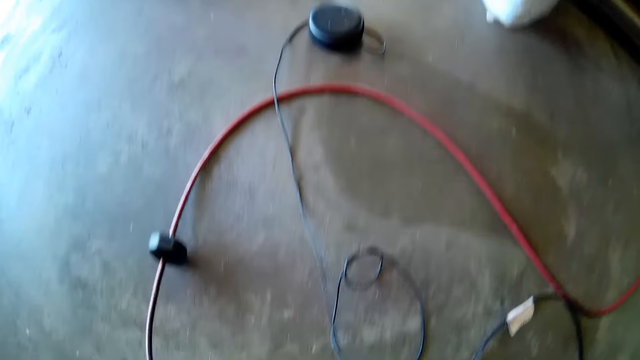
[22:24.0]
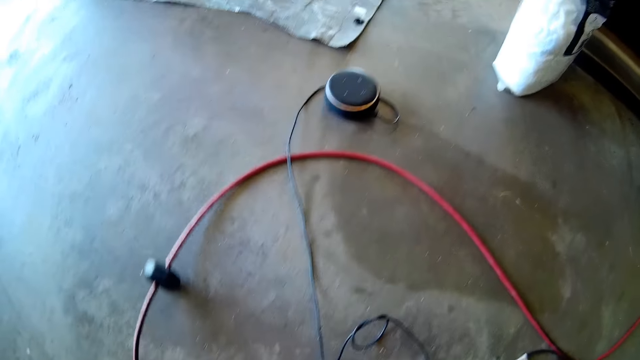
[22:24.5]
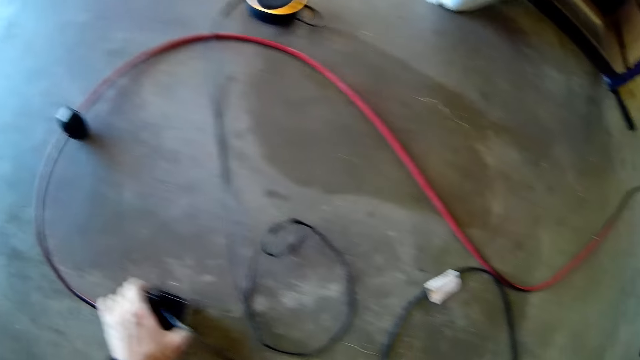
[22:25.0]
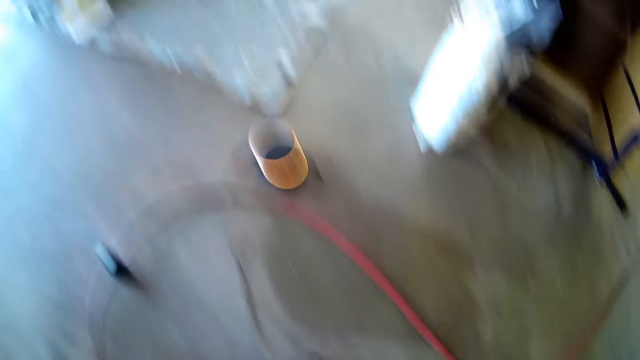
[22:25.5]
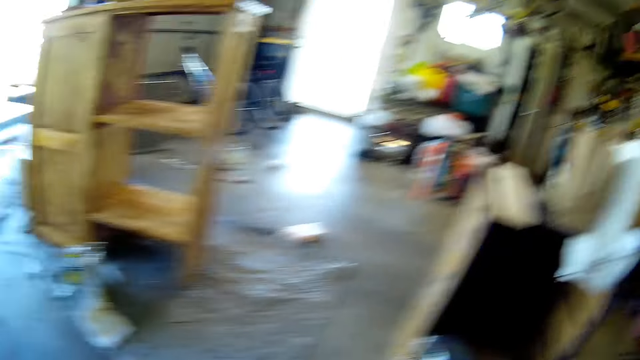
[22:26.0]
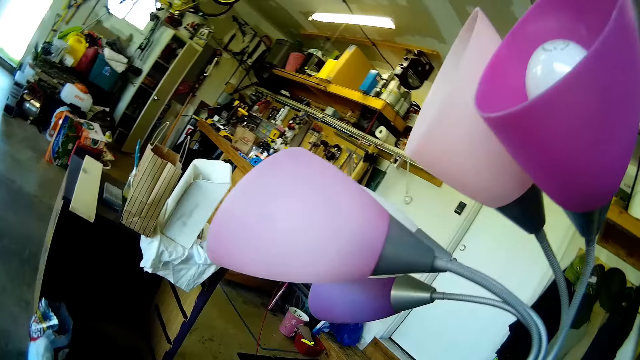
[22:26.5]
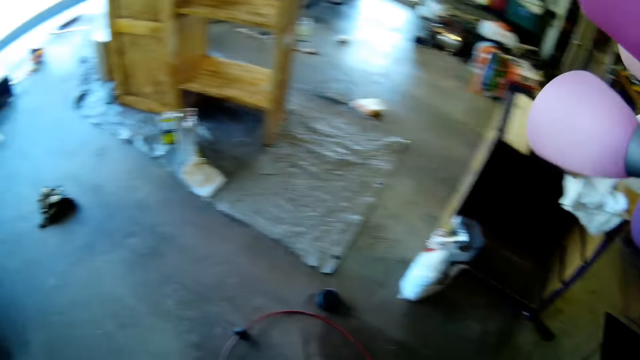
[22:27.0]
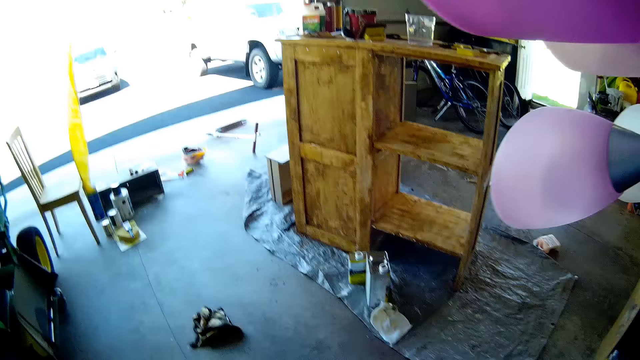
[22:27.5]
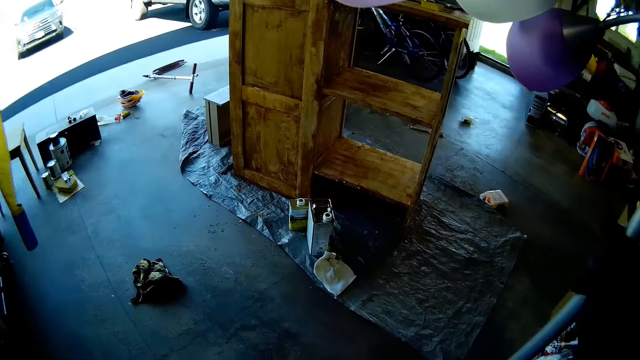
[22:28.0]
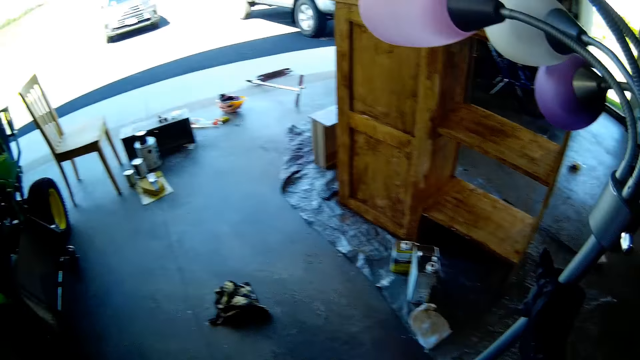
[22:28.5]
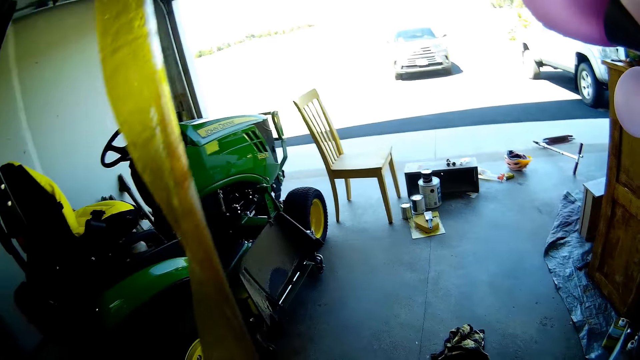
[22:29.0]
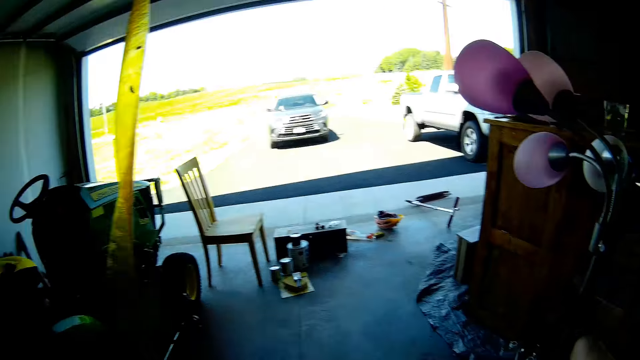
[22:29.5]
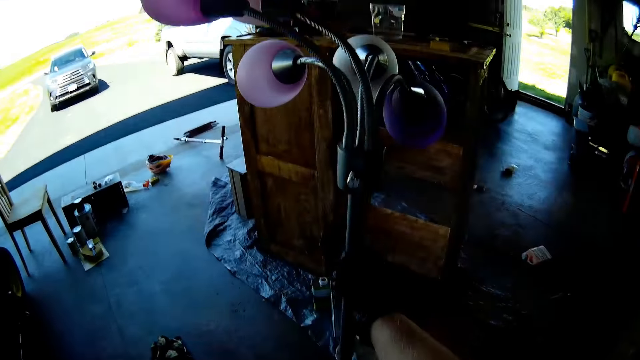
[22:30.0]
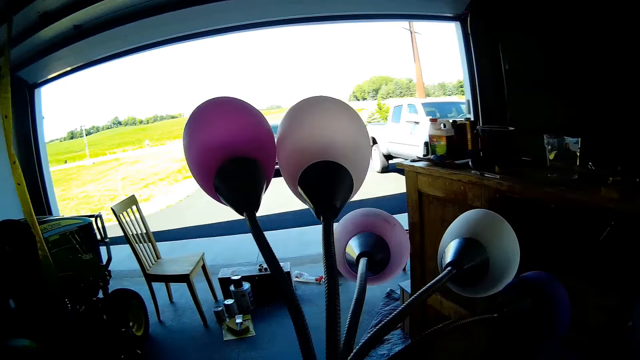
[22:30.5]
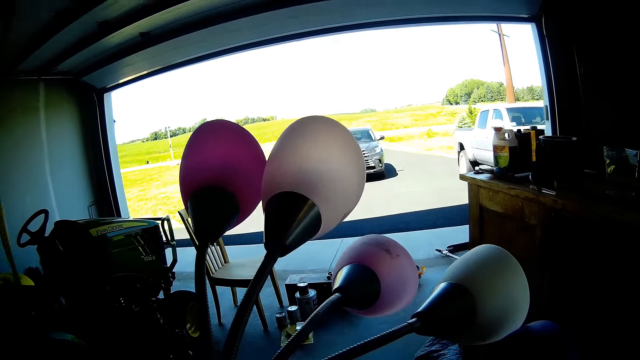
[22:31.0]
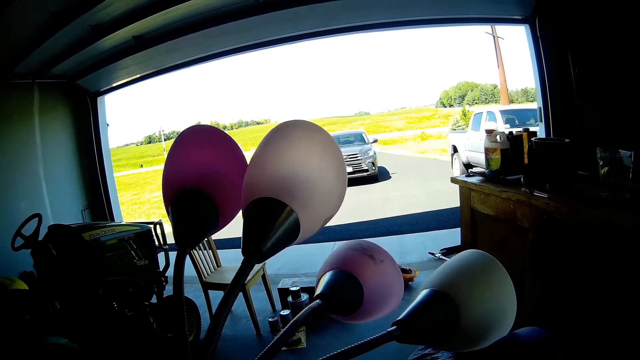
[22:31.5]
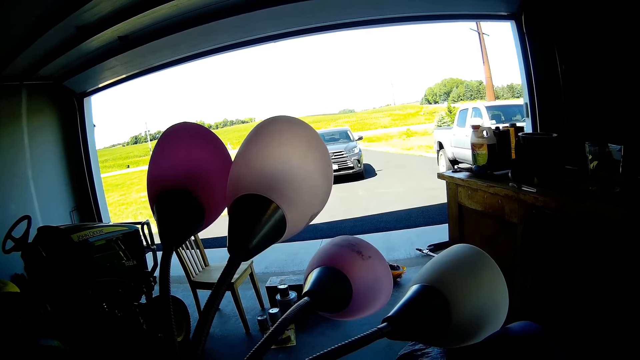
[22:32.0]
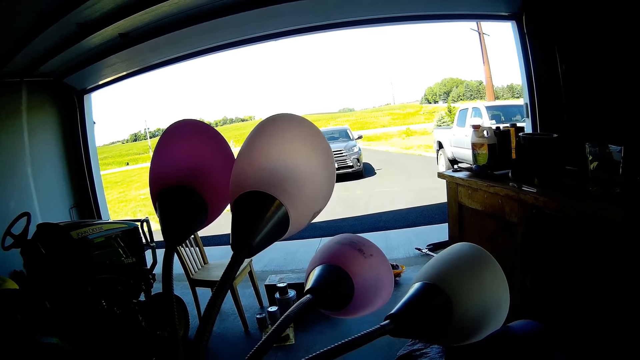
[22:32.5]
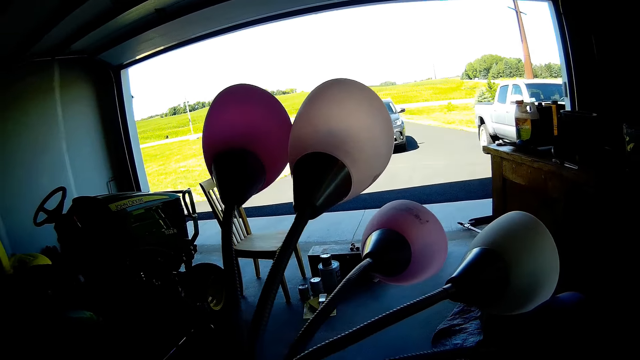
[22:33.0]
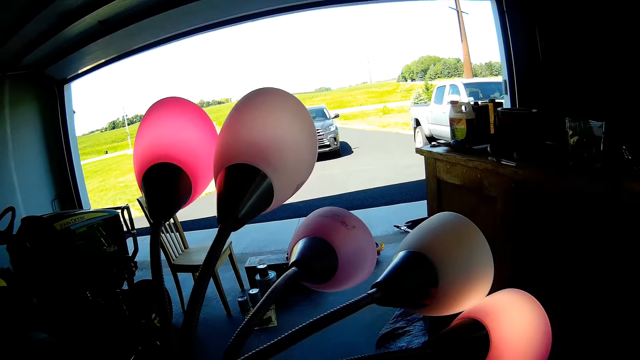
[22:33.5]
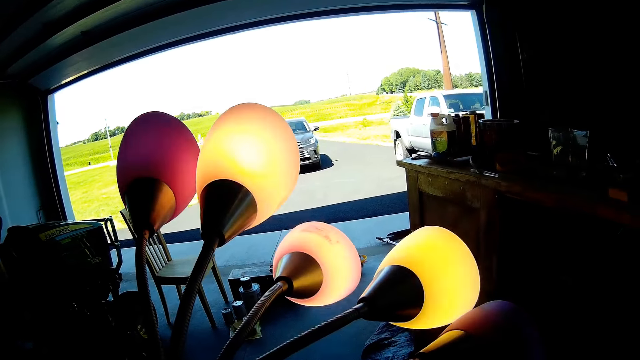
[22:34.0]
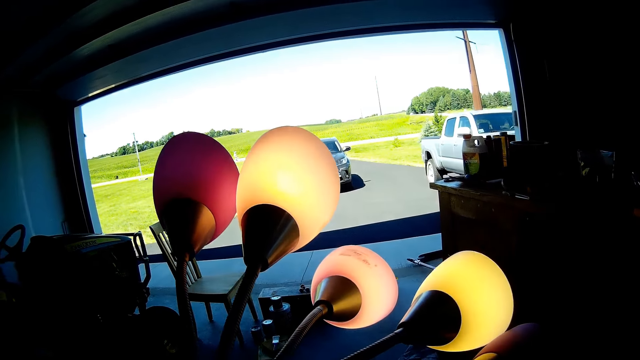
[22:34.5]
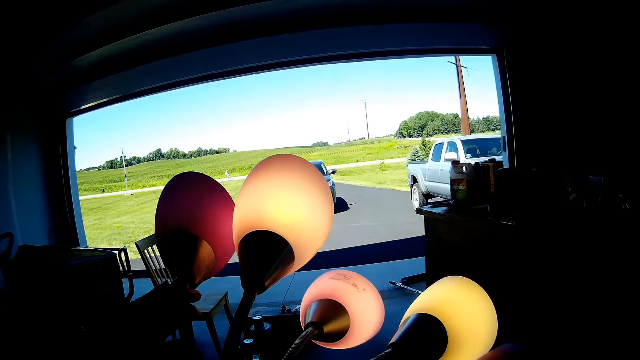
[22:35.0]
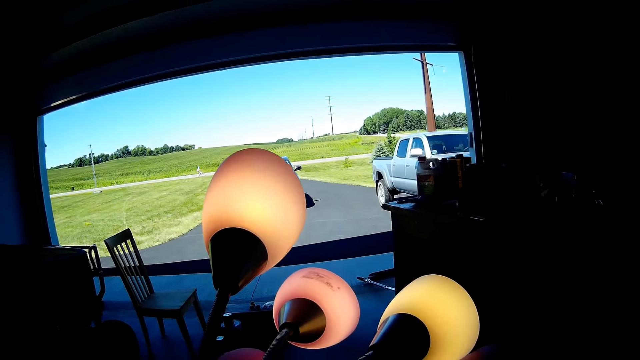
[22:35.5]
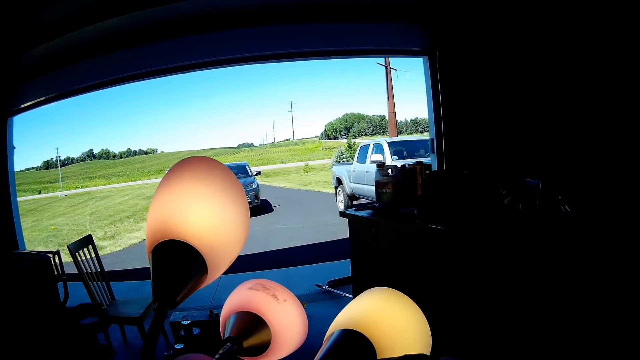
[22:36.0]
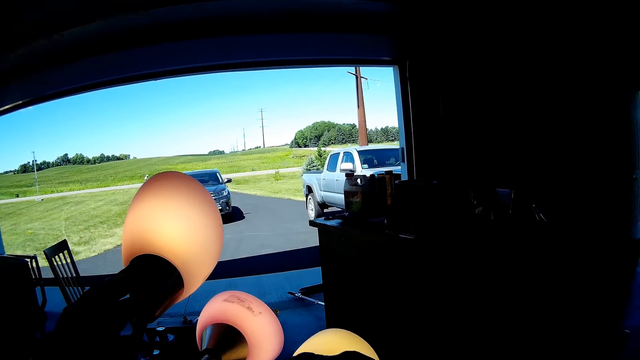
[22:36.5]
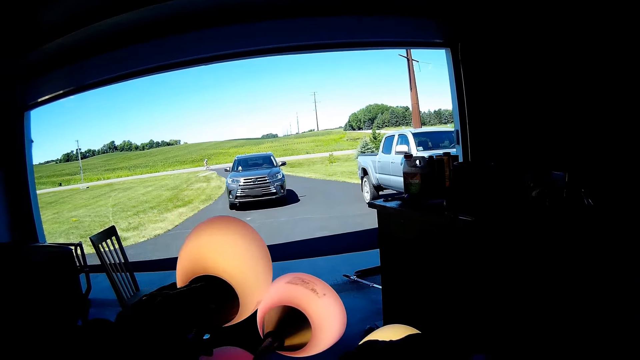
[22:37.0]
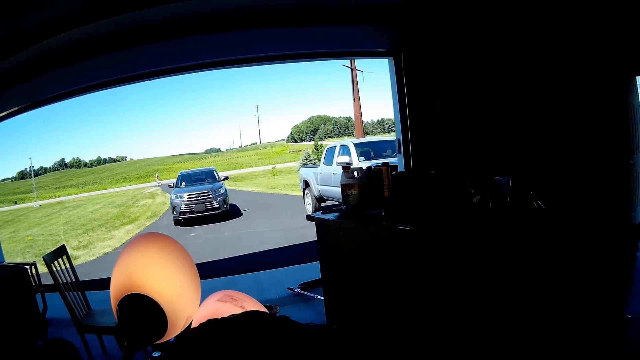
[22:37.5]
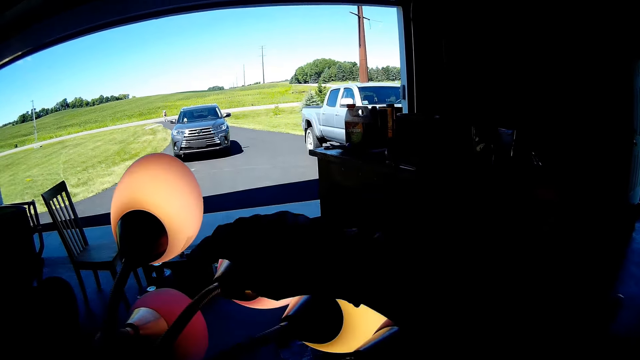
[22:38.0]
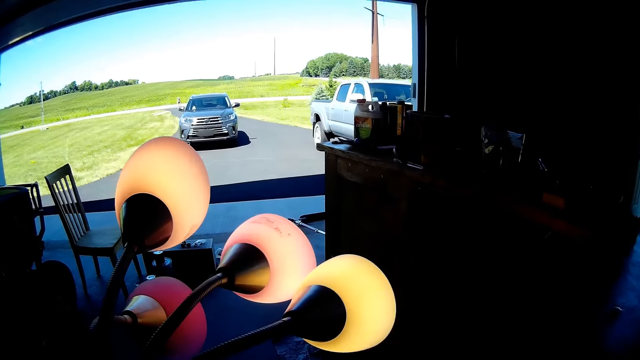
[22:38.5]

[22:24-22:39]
The camera wearer moves the light lamp stand on the floor. They light the bulb. They adjust the bulbs. They move the bulbs.

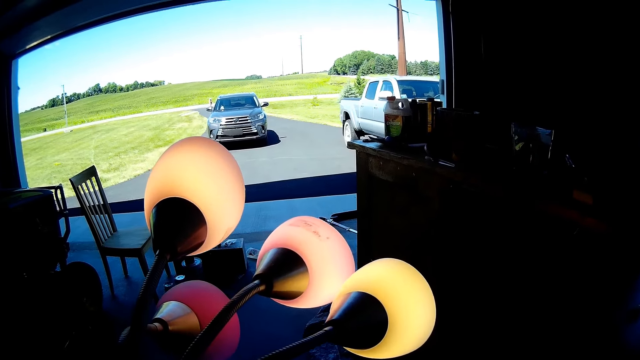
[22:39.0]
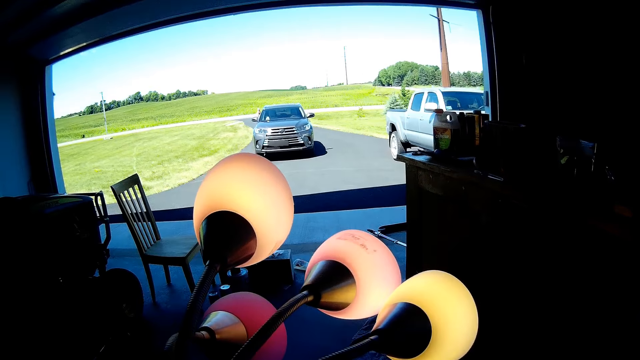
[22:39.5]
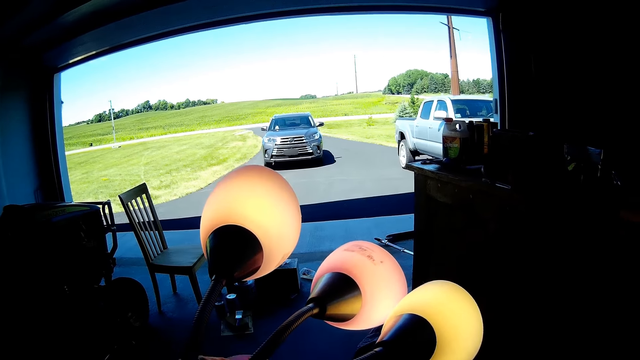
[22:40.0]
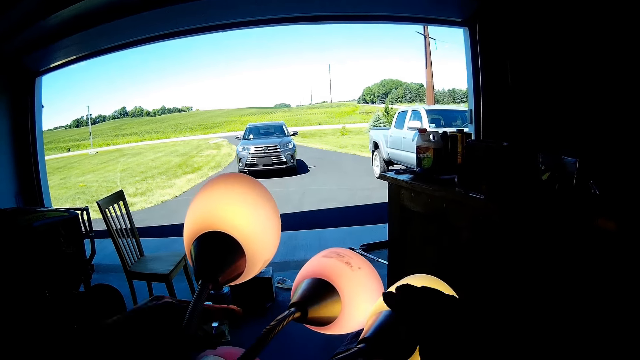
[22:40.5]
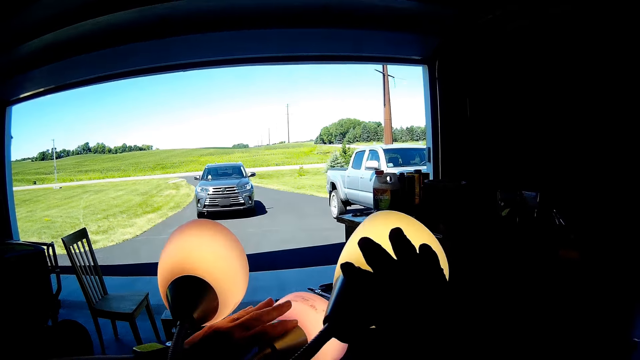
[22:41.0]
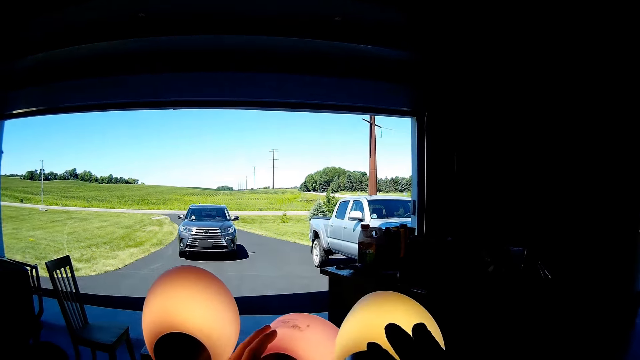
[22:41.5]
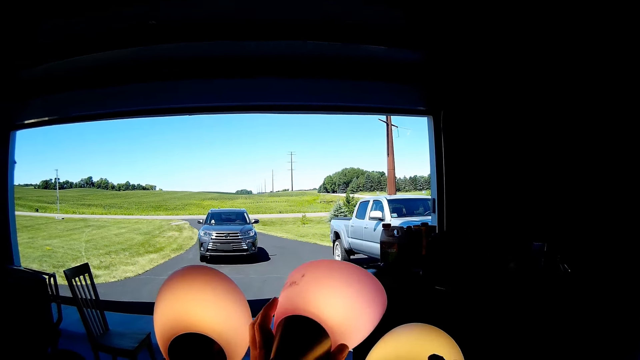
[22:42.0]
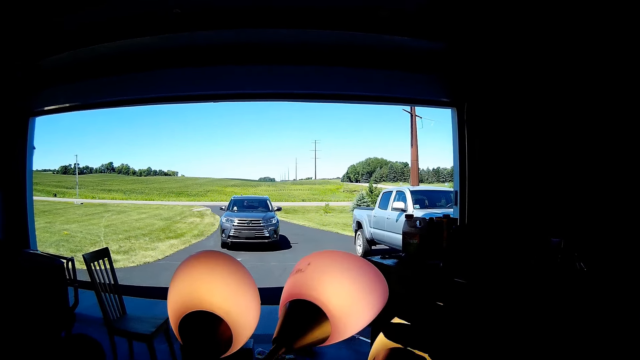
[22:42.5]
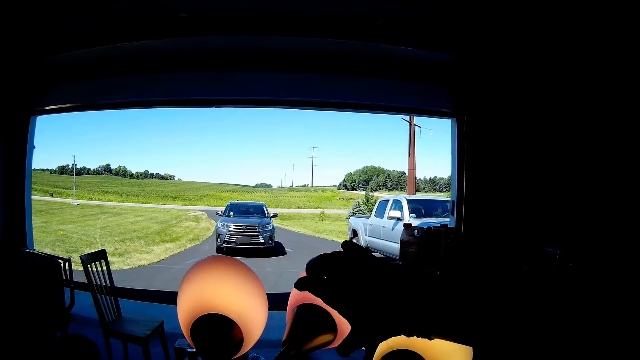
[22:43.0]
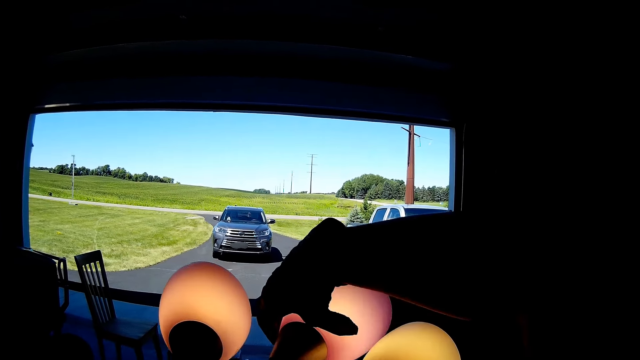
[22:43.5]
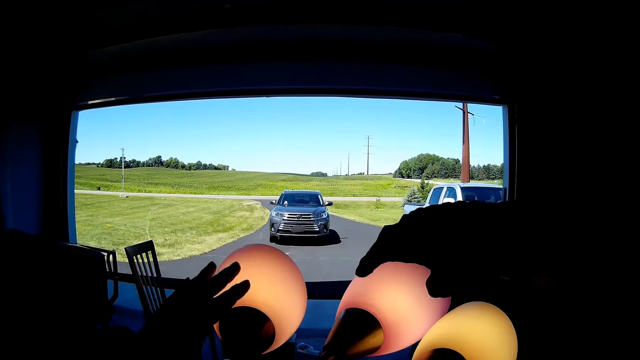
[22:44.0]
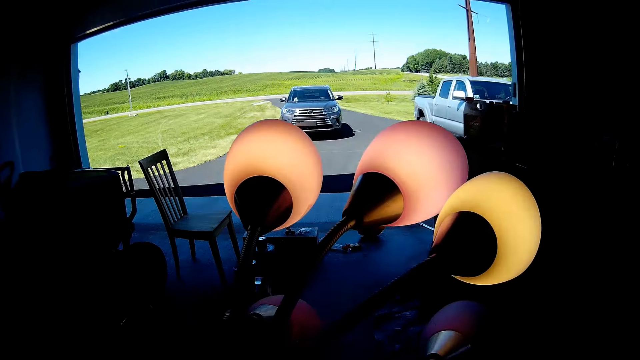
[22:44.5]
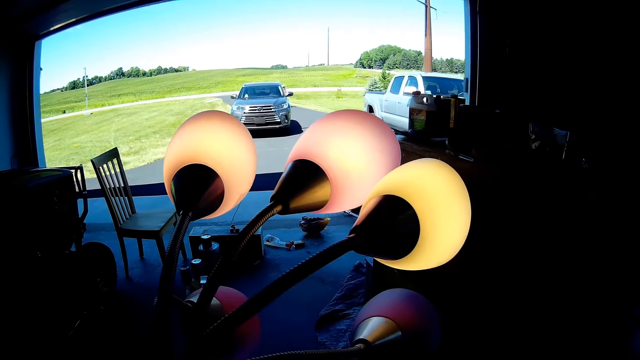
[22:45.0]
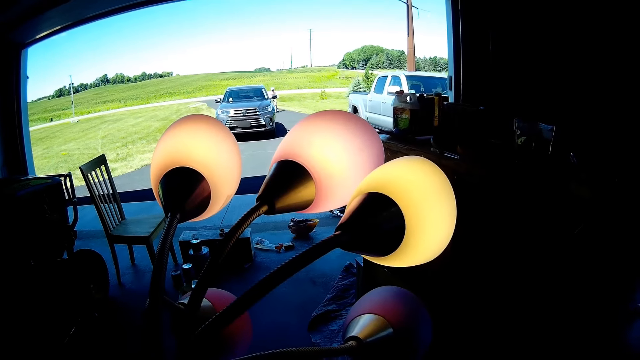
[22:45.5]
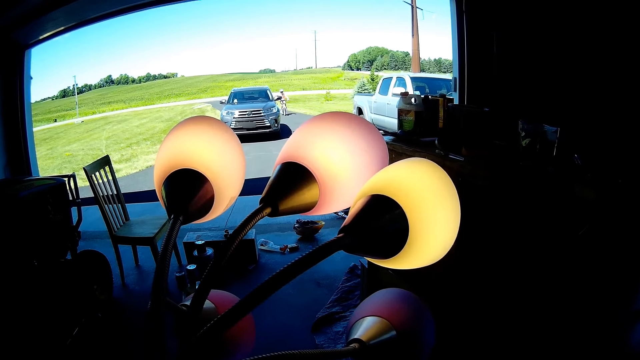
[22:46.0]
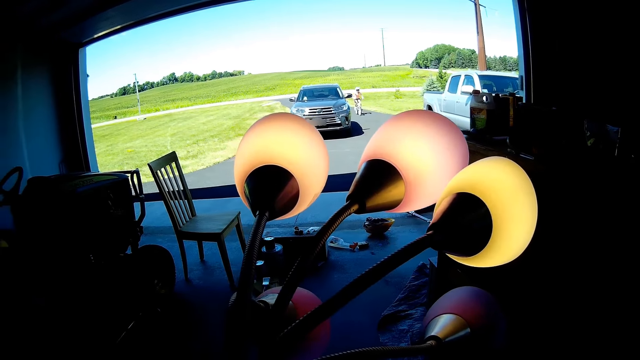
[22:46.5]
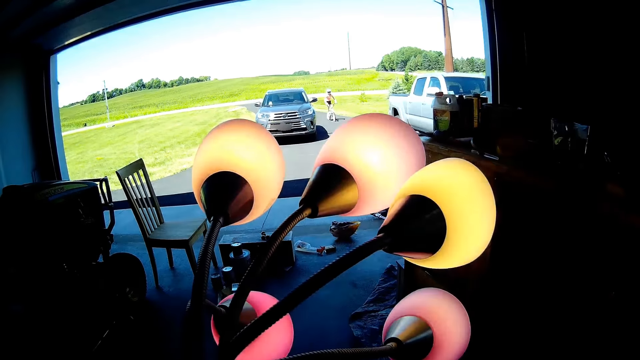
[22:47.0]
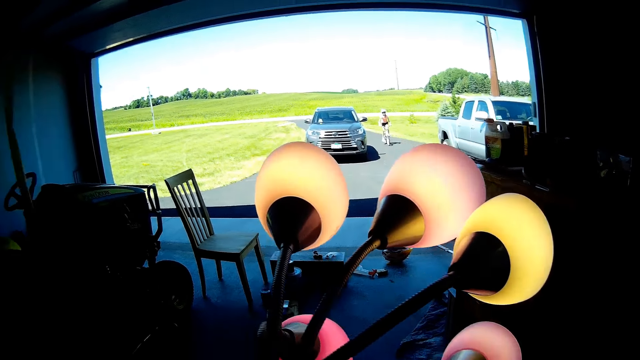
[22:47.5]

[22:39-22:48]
A girl rides a bike.
